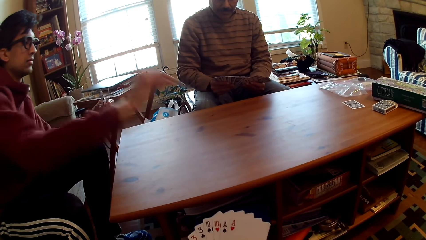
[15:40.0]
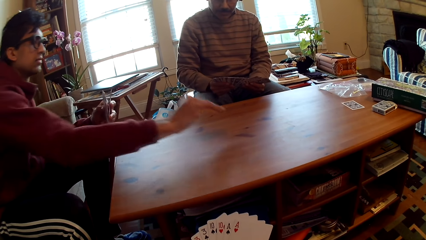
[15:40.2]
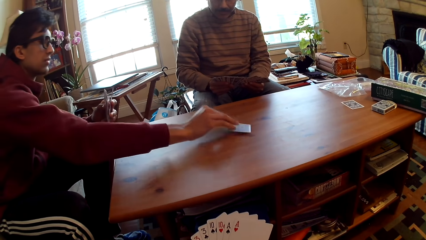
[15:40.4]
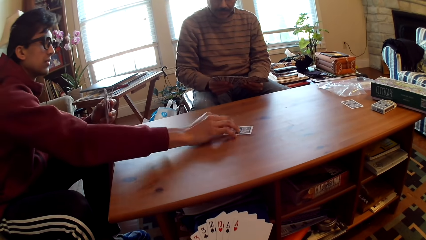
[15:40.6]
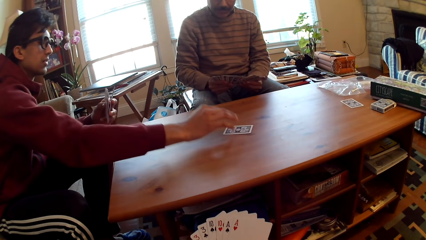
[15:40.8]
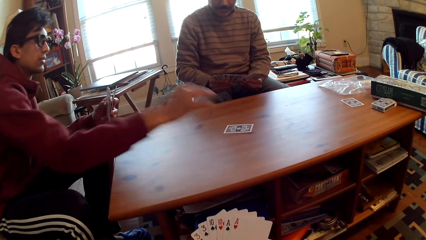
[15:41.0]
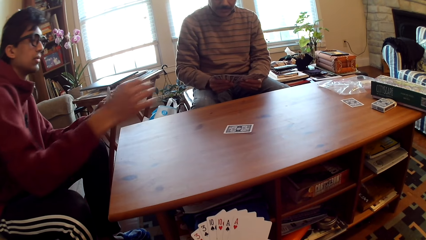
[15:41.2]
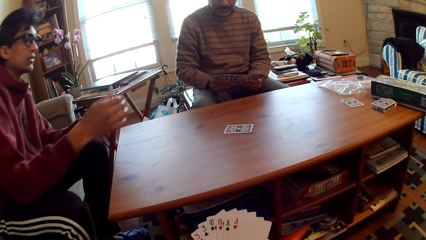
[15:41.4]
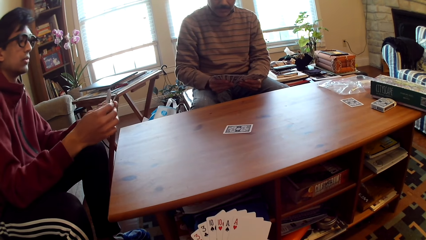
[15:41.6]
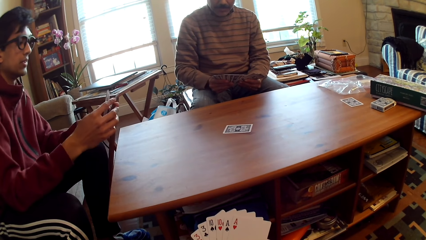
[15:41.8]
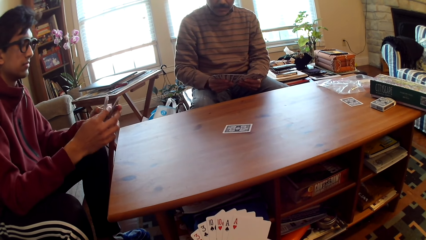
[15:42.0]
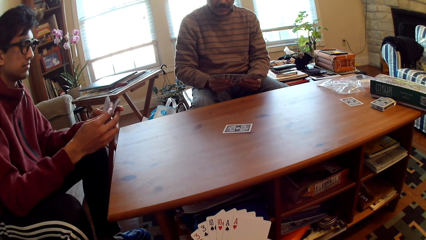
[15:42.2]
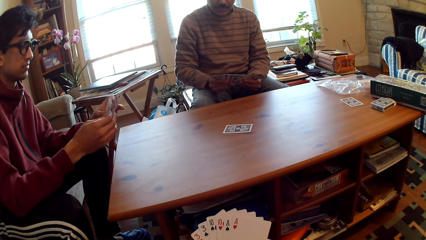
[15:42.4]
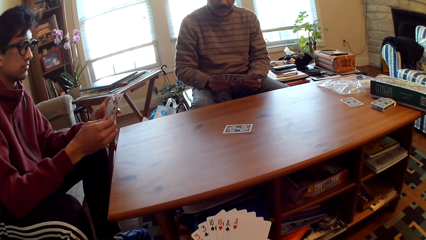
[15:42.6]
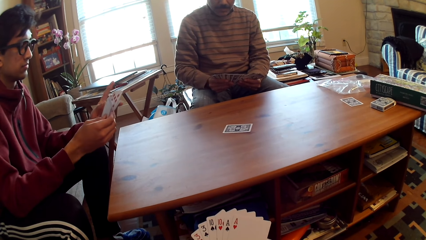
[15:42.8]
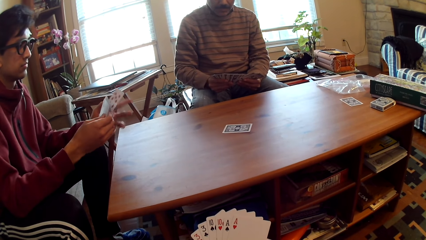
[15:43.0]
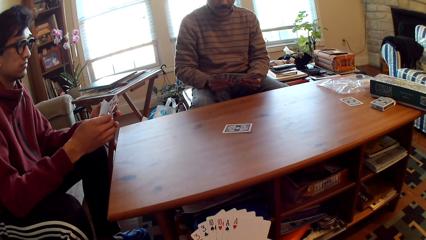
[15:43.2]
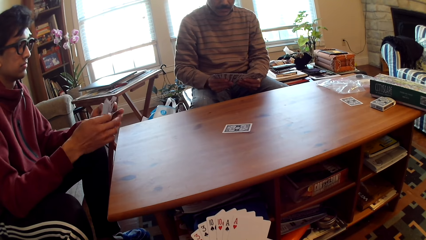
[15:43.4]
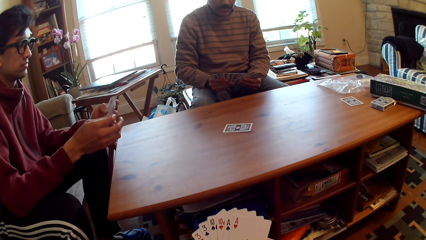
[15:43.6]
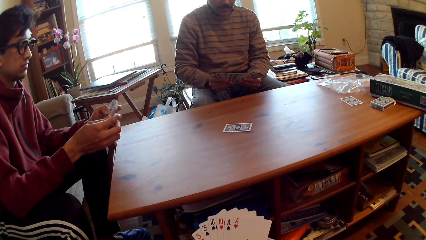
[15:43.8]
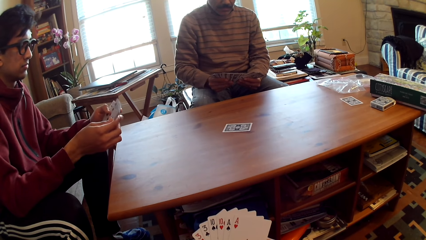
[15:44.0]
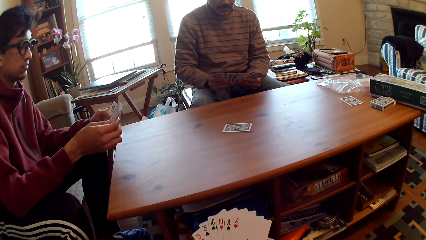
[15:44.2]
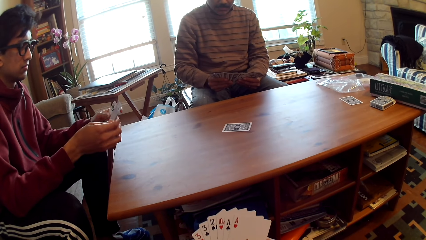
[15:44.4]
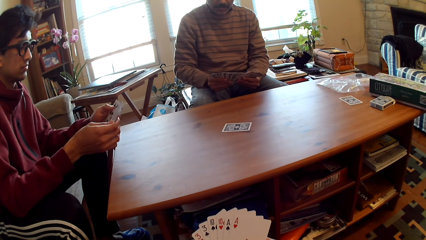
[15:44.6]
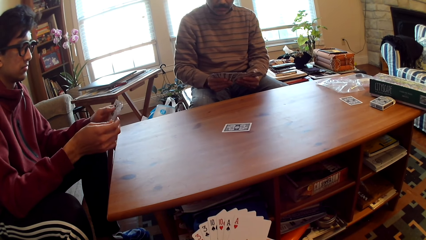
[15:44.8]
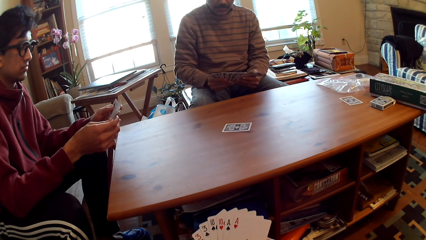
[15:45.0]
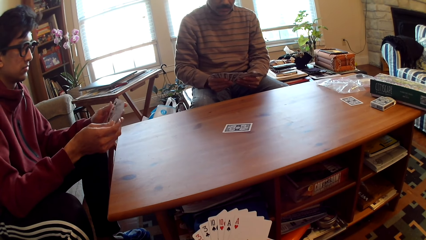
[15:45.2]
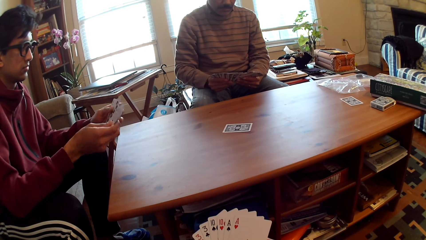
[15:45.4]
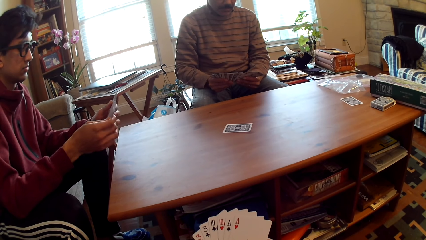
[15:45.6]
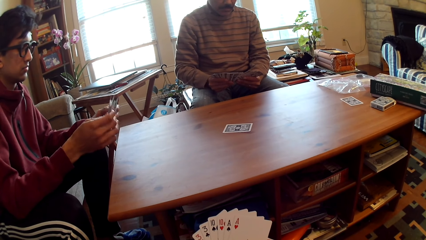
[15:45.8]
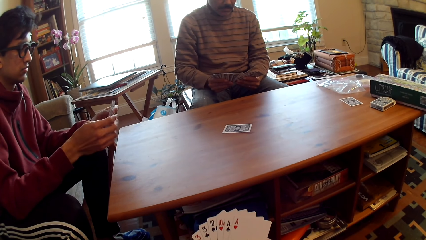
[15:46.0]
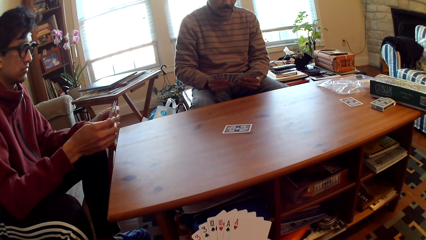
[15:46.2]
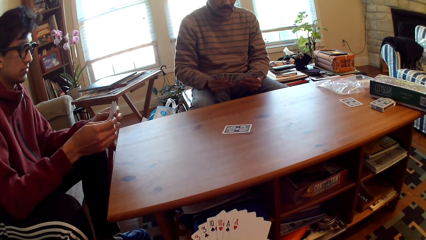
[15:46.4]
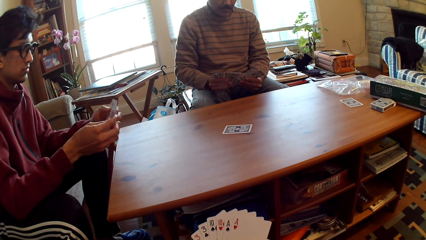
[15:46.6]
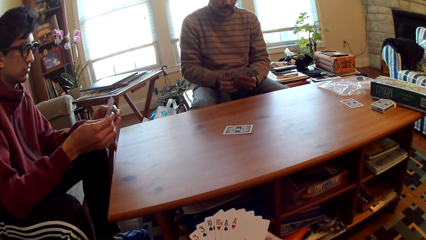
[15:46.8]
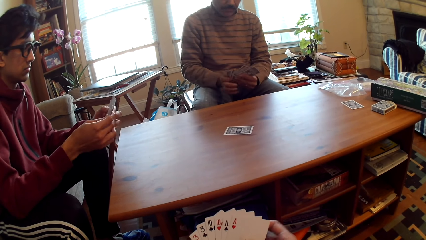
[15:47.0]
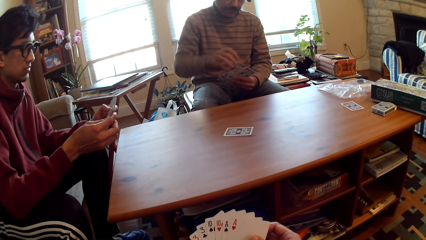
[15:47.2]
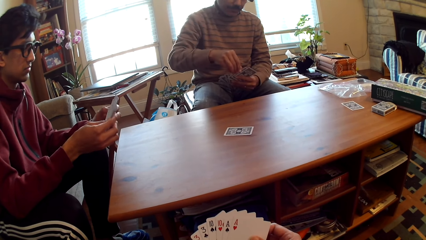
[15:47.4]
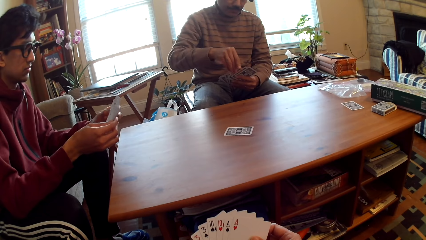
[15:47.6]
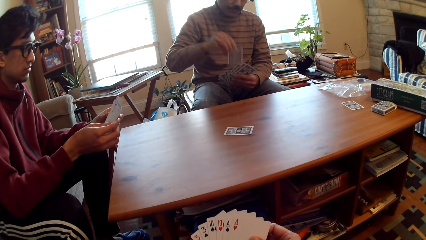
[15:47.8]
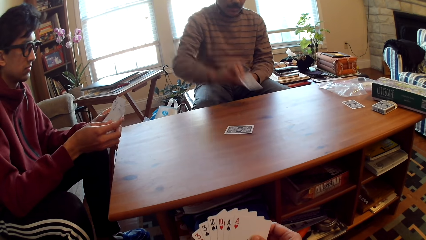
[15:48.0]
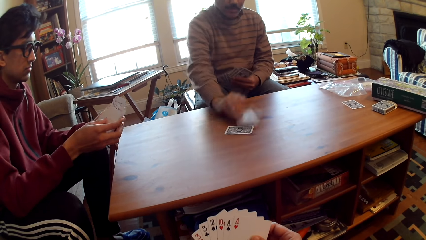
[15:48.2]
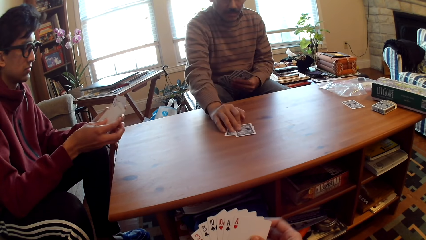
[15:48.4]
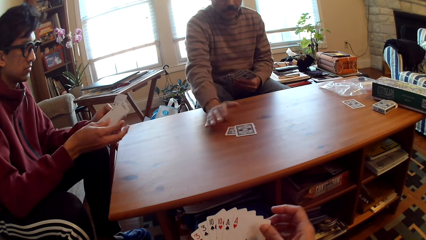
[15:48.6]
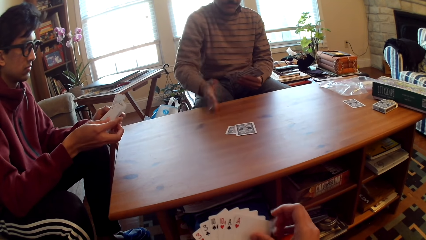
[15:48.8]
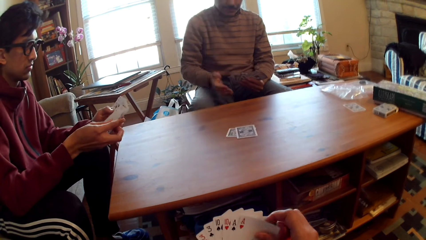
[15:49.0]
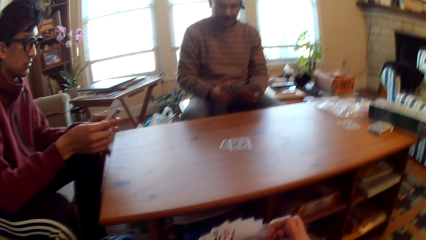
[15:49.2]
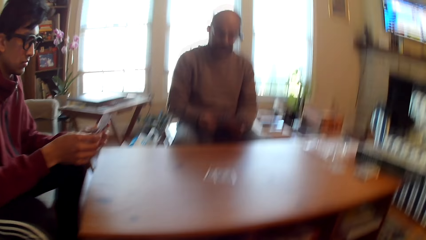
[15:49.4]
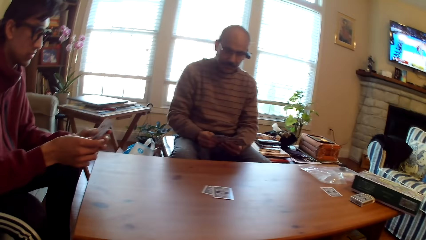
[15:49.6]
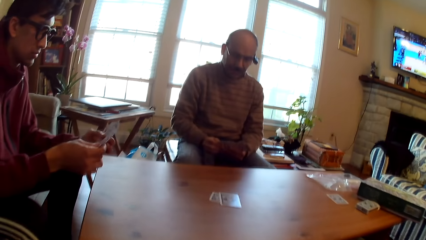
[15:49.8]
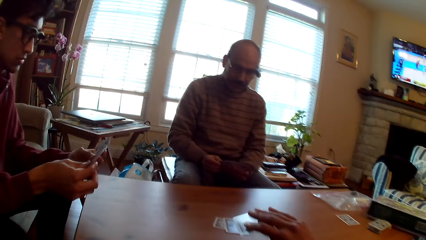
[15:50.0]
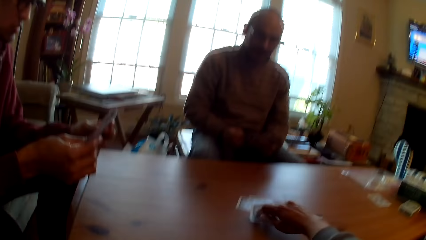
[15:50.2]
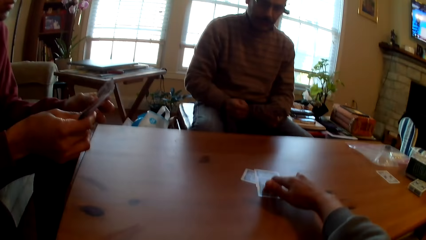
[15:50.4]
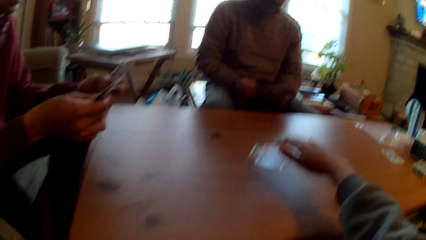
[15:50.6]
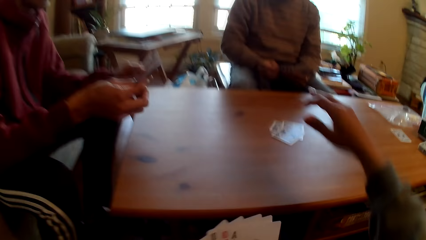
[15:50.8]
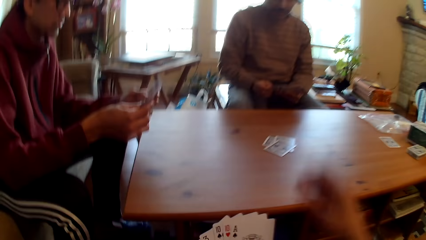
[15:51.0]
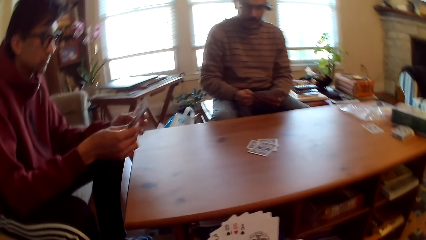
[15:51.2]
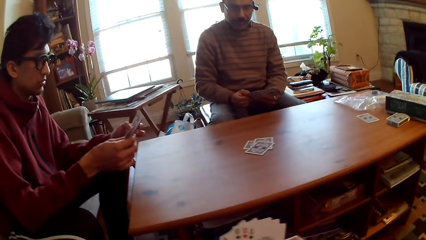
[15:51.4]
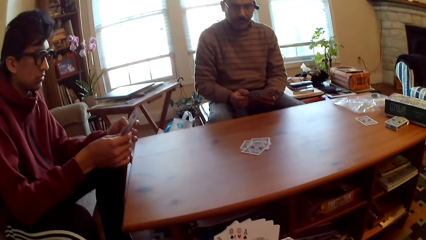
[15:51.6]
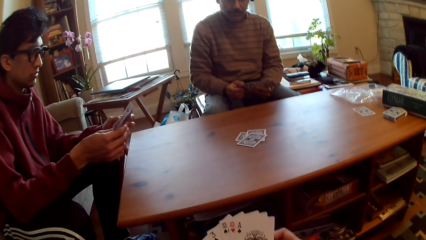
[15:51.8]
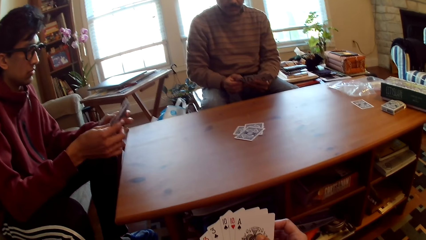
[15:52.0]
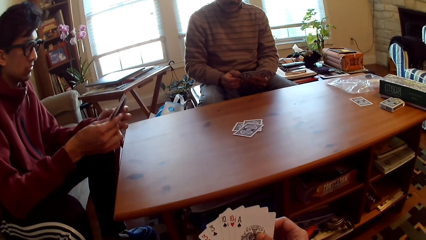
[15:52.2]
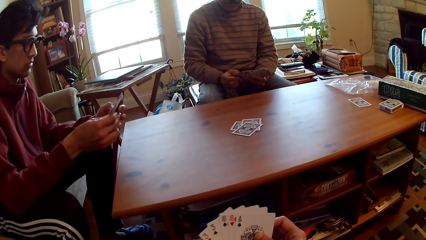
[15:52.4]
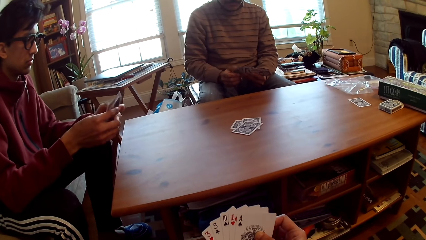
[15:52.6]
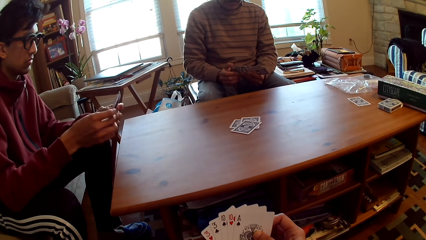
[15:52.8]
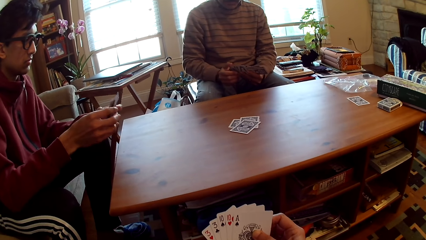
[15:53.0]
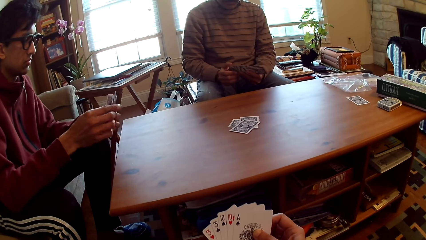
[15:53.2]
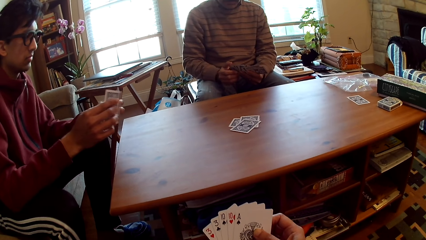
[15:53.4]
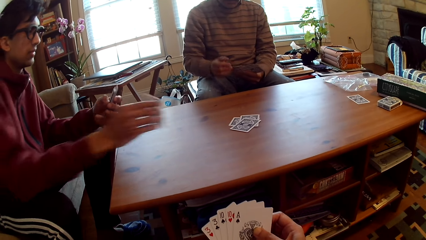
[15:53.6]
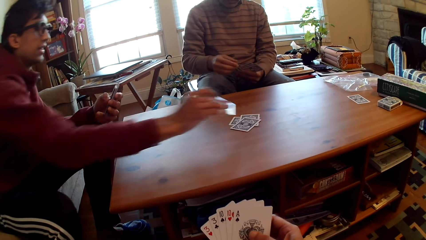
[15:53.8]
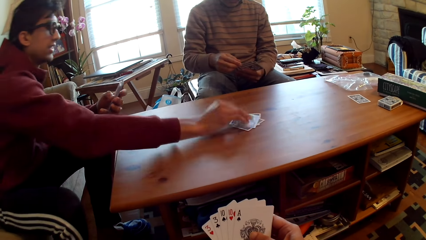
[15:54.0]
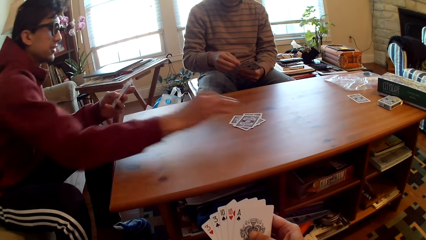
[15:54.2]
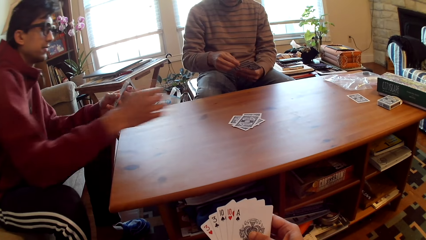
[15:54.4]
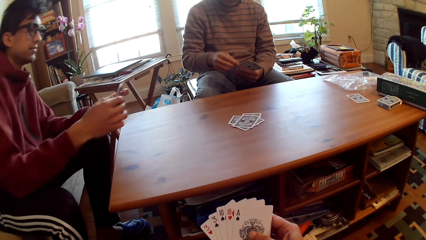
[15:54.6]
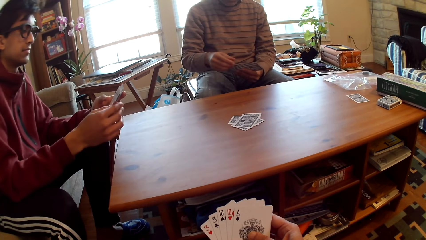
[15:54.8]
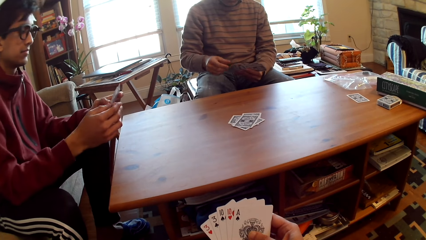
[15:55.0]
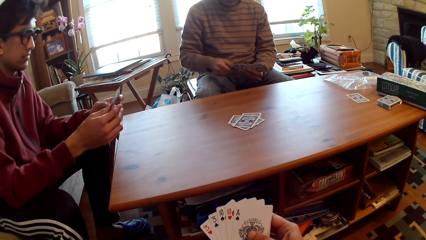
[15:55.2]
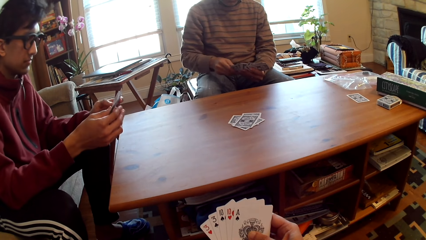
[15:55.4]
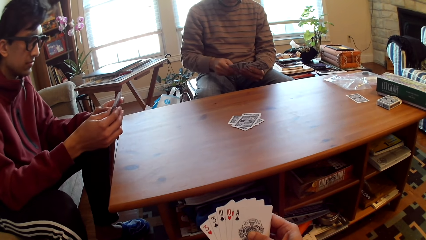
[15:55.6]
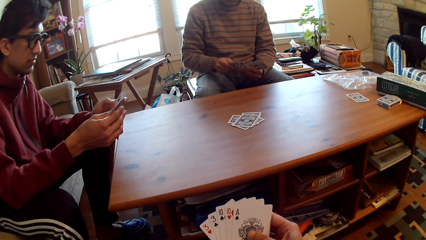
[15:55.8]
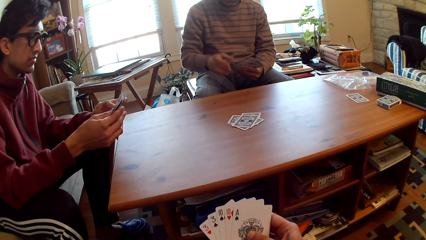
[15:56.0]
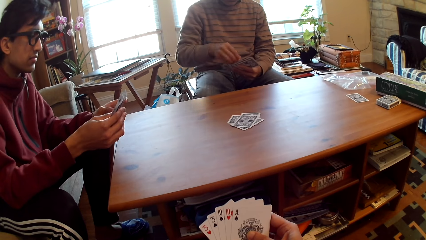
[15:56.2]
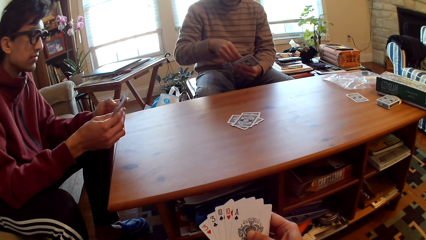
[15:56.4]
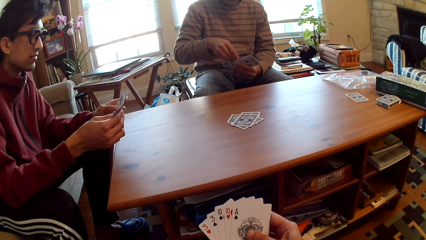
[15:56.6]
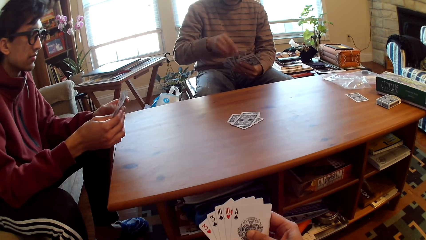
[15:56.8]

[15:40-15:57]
A man plays poker and puts the card on the table. The man selects cards. Another man plays poker and puts the card on the table. The other man selects the cards. The camera wearer puts the card on the table, plays poker, and holds the cards. The first man plays poker, puts the card on the table, and selects the cards.
